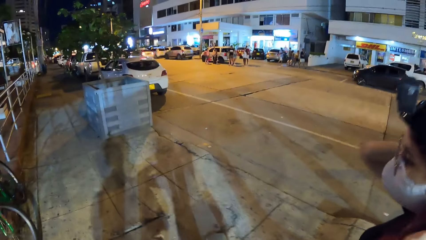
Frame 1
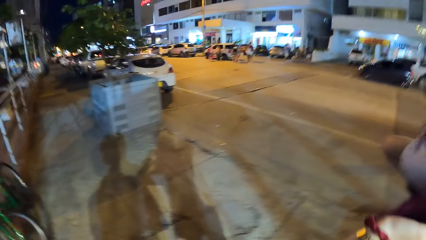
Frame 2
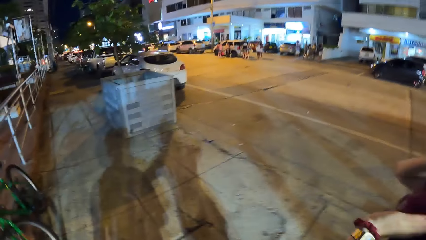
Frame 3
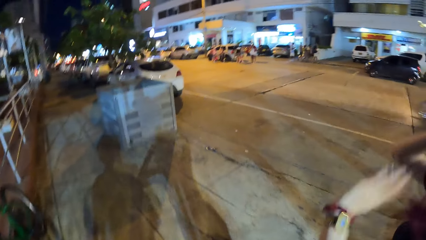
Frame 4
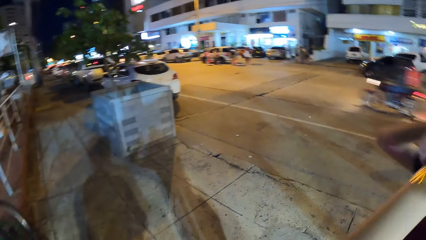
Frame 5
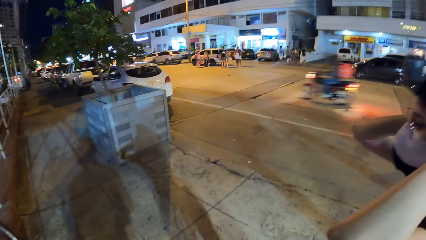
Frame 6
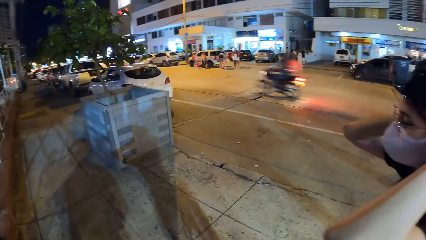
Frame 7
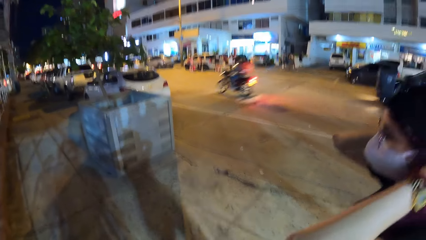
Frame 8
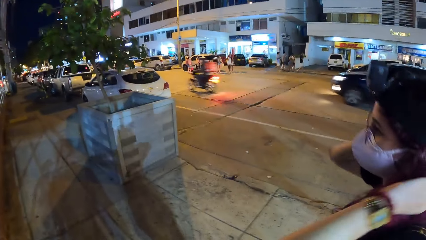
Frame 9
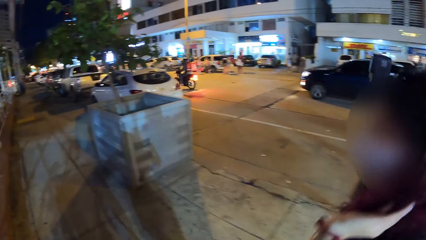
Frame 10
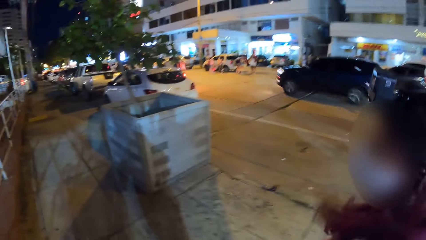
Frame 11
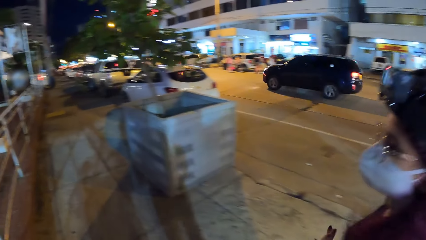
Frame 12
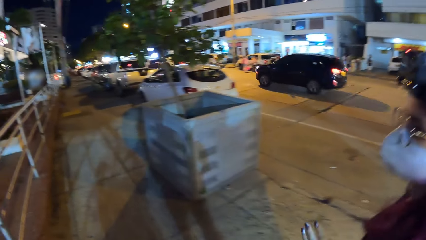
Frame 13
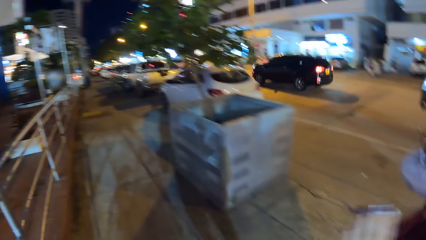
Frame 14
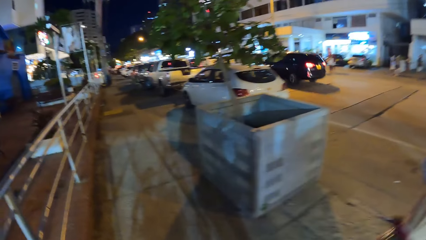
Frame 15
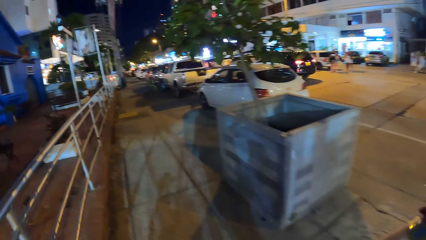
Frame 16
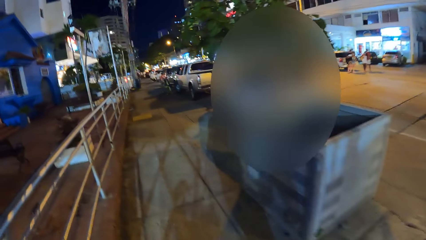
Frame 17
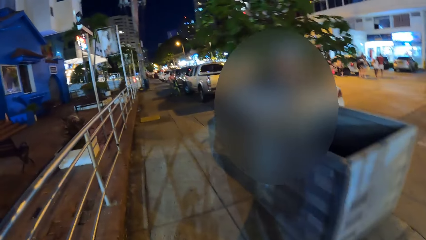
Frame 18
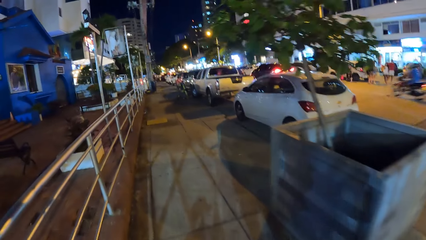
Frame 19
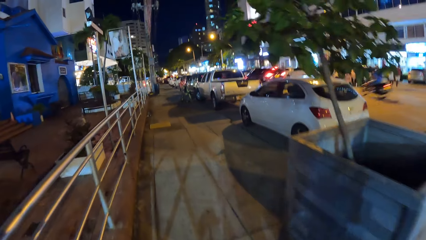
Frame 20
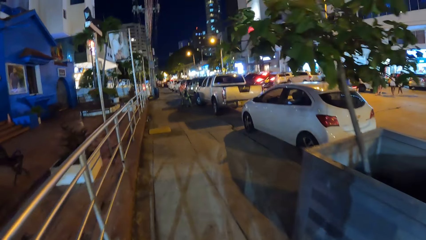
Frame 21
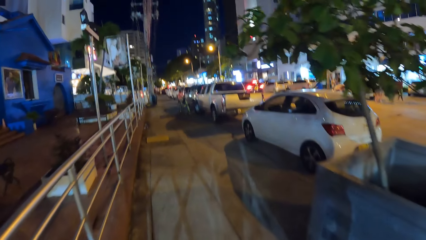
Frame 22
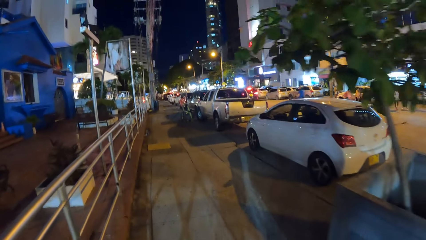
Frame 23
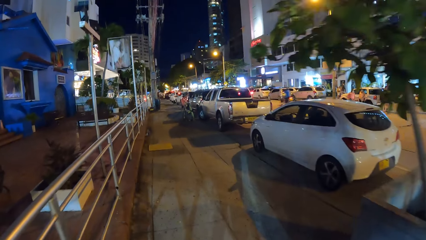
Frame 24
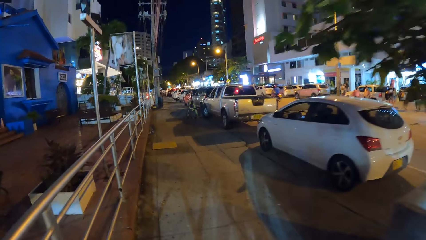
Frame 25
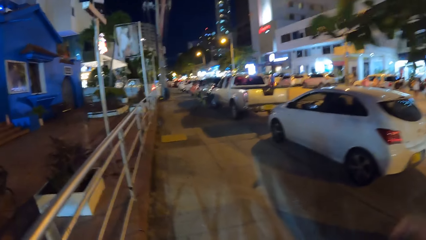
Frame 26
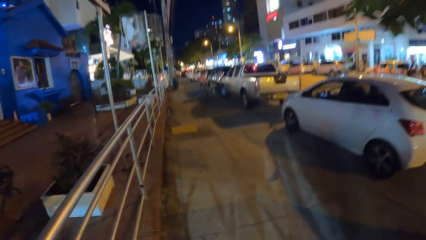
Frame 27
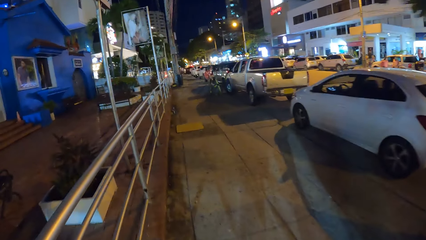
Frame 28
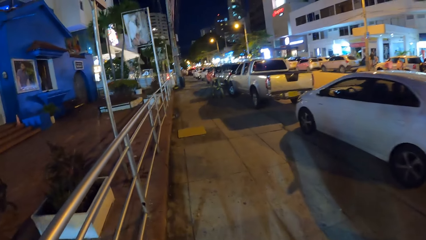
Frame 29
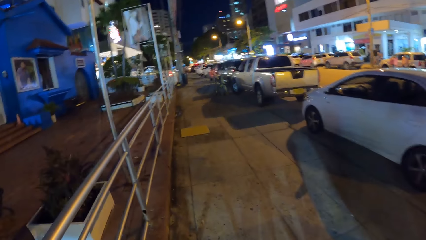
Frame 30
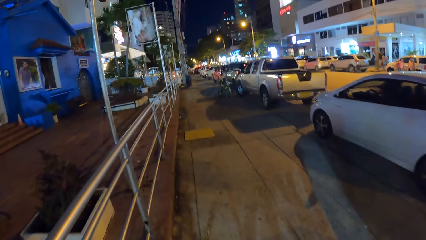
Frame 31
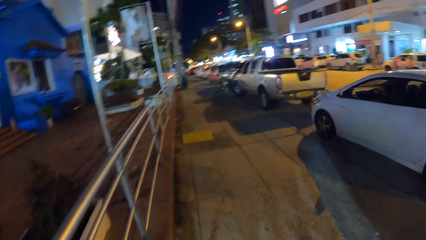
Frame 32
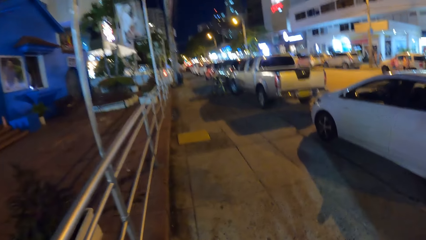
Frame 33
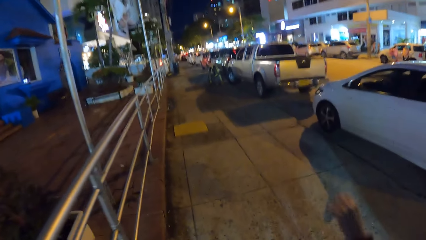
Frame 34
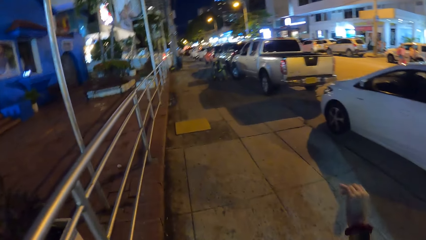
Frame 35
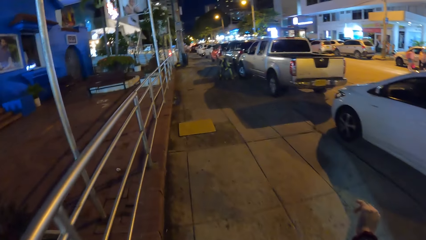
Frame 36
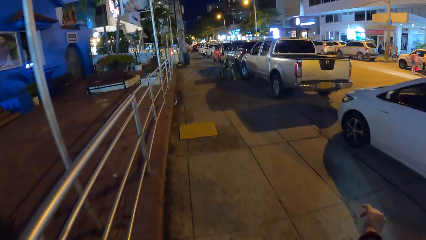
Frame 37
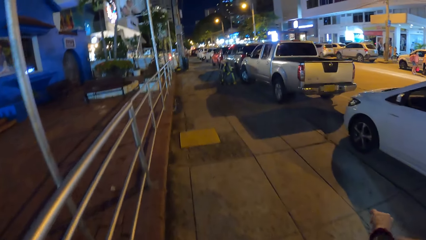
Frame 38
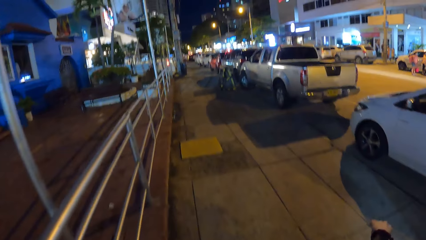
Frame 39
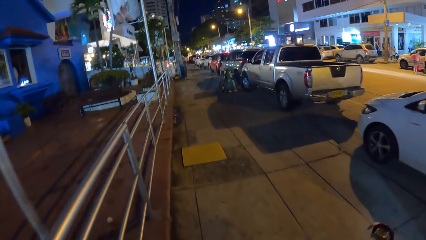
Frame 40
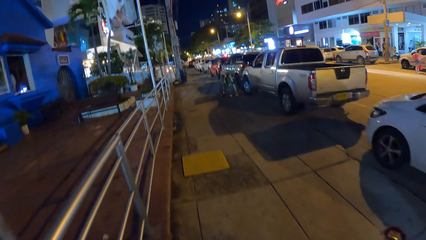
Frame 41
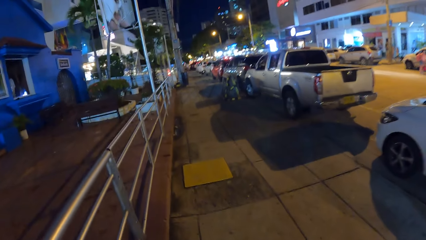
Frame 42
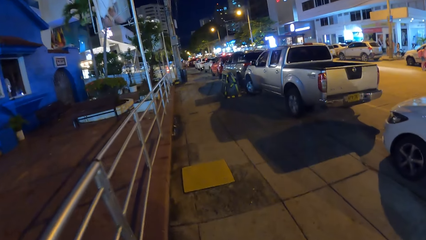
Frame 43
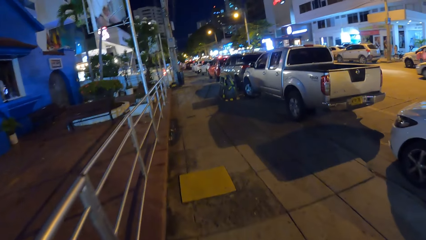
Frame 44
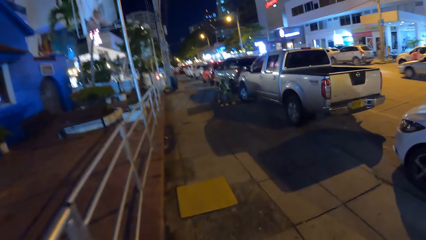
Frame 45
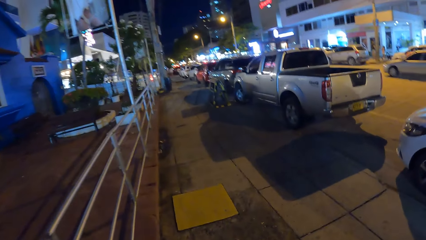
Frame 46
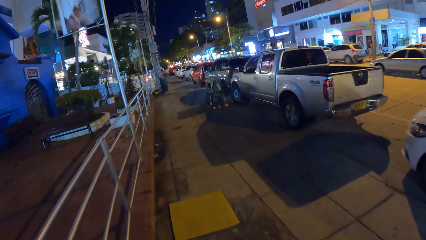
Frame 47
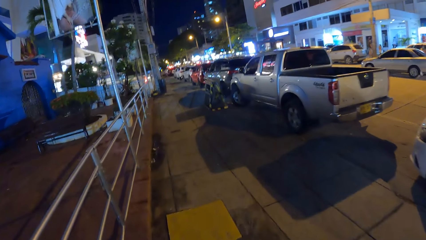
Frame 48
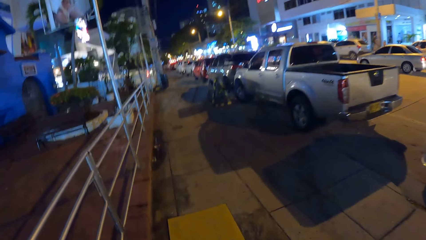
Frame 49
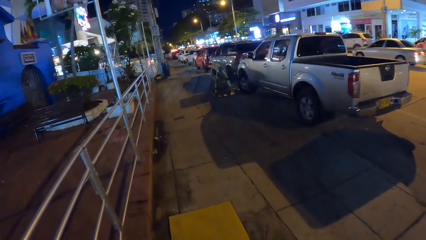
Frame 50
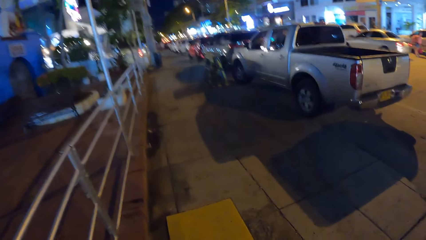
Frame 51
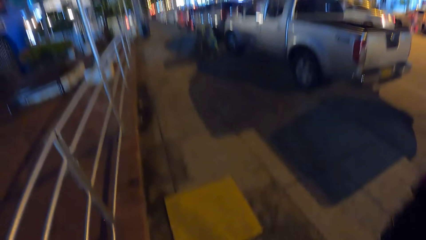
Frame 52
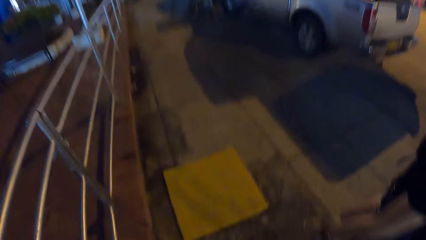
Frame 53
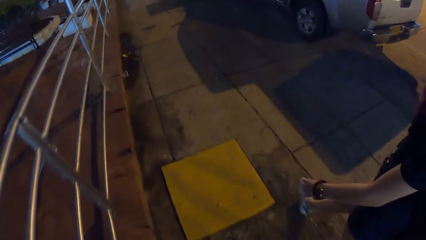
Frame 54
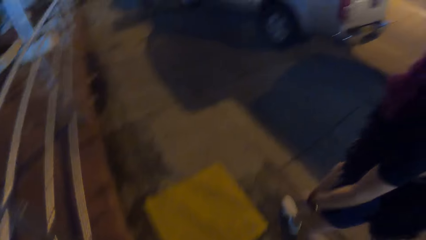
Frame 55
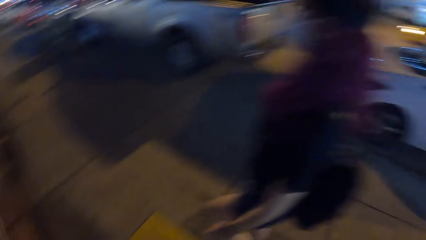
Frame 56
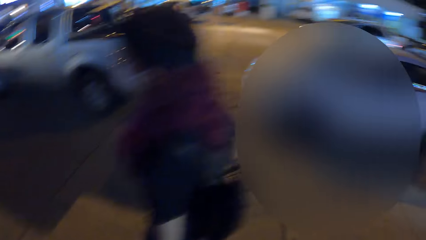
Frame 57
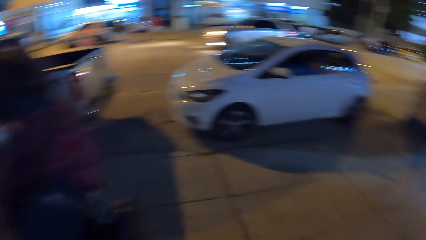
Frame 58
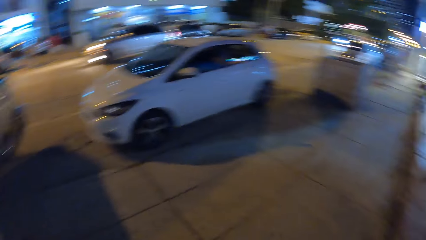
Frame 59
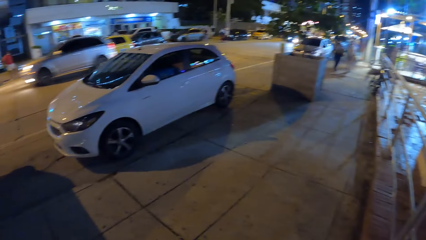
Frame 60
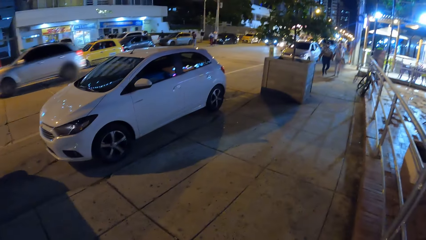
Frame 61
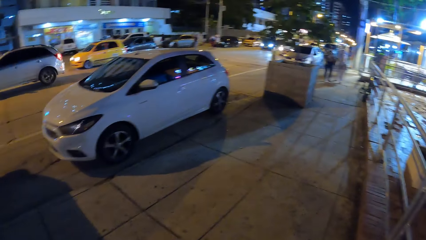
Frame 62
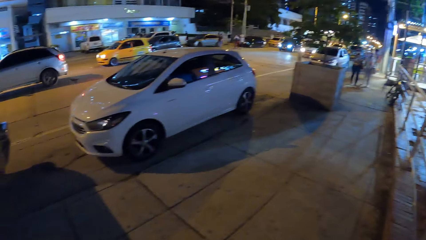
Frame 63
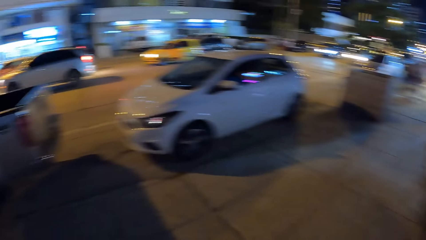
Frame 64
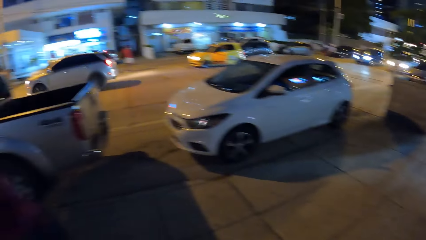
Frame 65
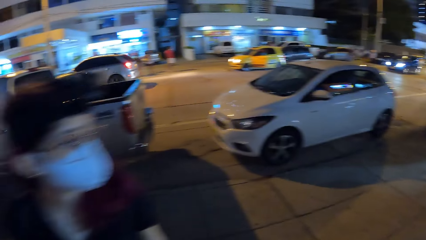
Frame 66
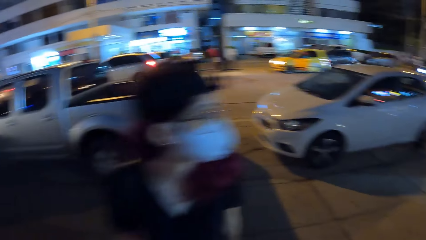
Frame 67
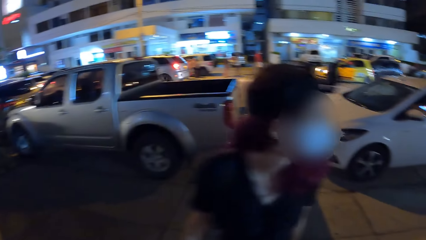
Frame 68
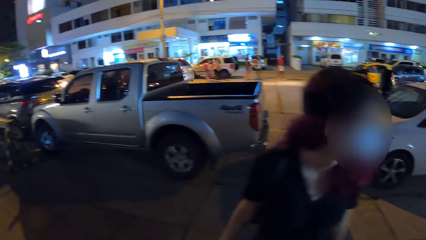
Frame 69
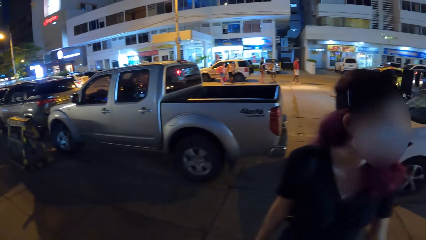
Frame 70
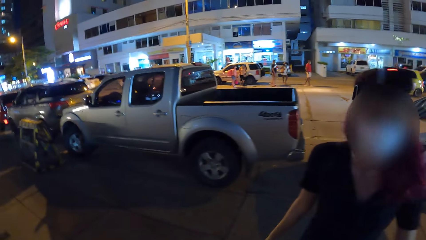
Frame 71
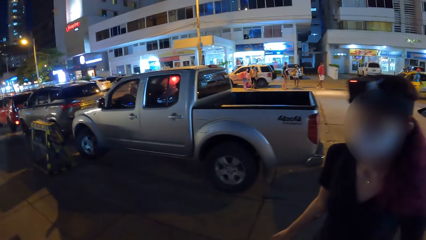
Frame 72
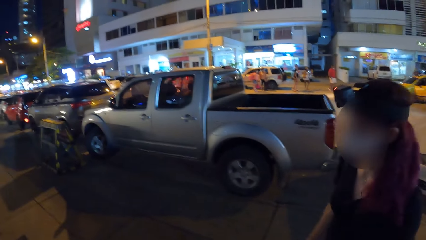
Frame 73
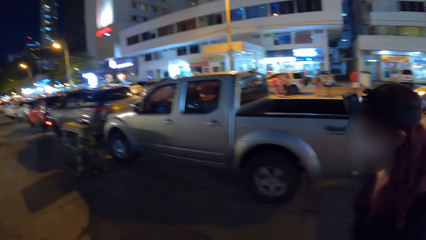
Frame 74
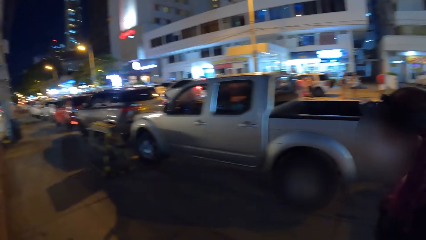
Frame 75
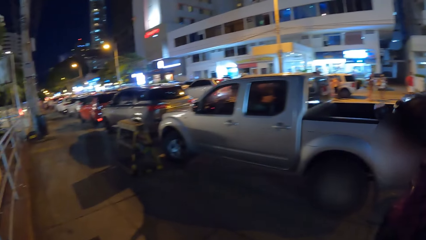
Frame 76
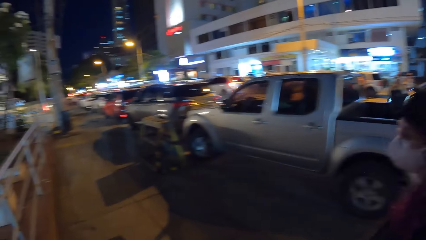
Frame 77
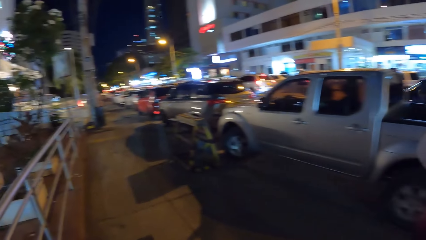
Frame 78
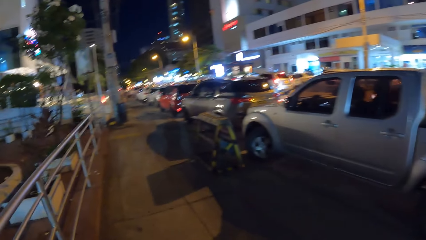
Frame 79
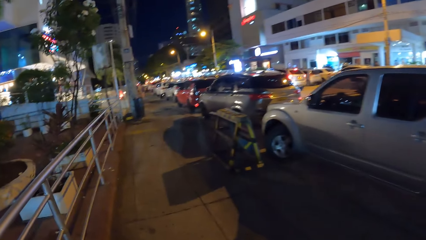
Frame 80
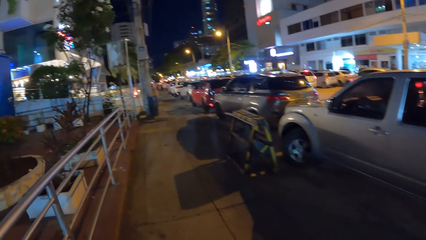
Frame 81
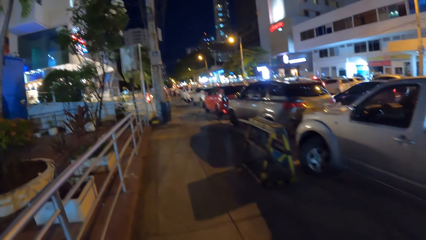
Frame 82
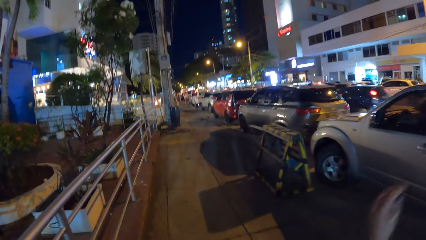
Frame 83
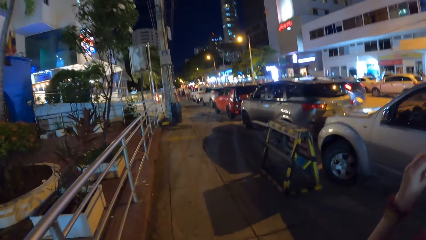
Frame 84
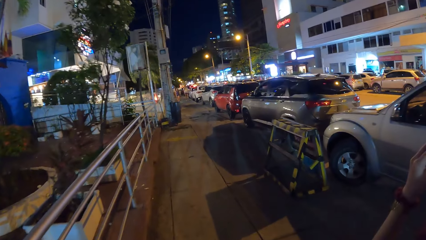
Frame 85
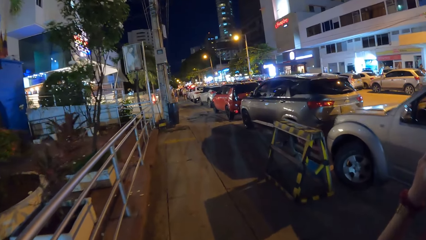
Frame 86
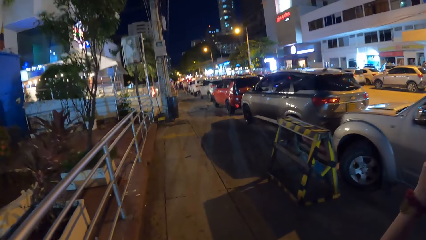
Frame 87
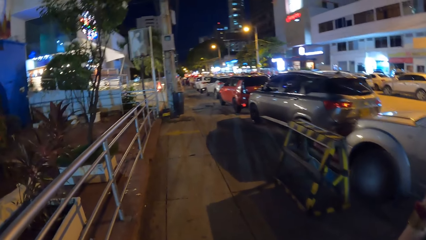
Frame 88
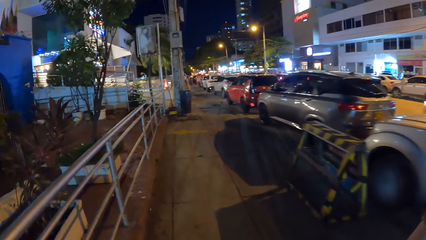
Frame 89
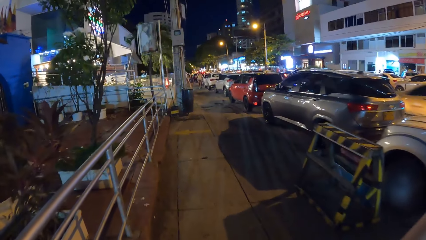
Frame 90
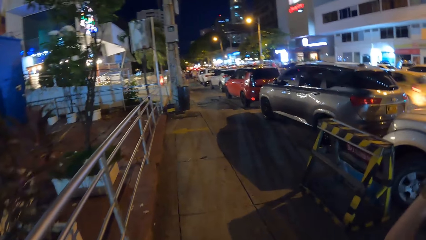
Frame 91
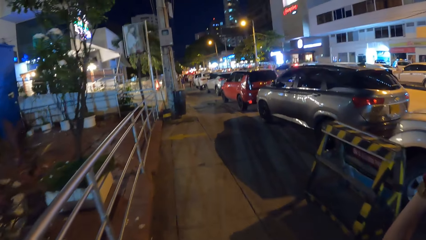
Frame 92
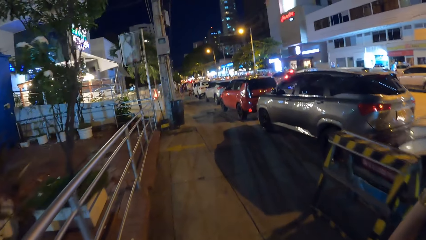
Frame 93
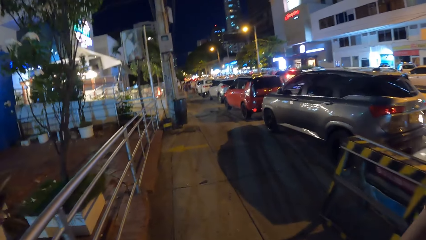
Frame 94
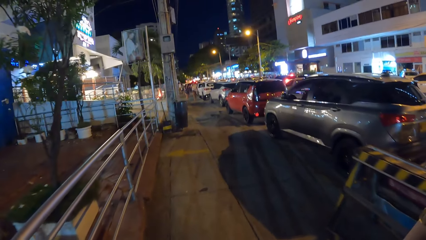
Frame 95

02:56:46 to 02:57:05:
The camera wearer walks on the walkway by the street with a woman. They look around. They walk on the sidewalk with their colleagues. The woman touches her face with her left hand.
